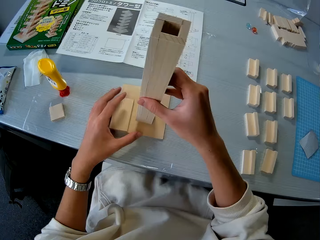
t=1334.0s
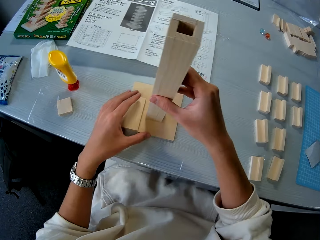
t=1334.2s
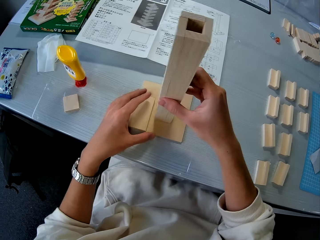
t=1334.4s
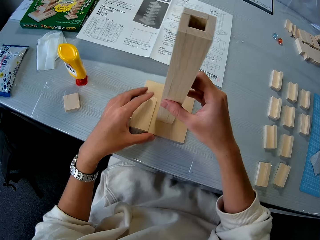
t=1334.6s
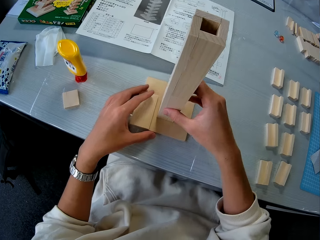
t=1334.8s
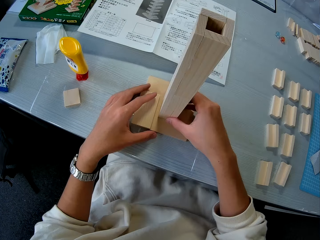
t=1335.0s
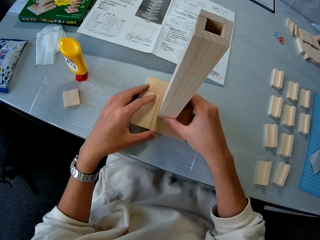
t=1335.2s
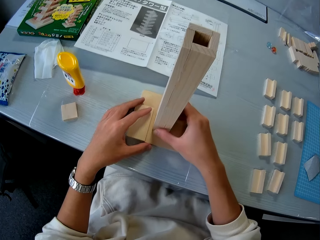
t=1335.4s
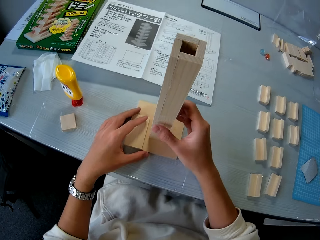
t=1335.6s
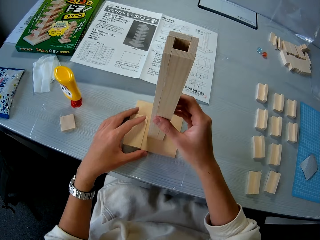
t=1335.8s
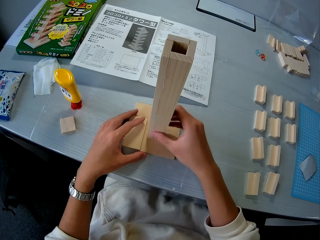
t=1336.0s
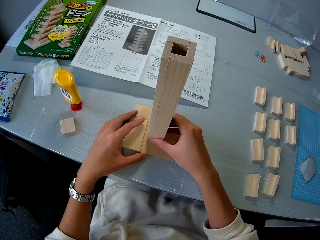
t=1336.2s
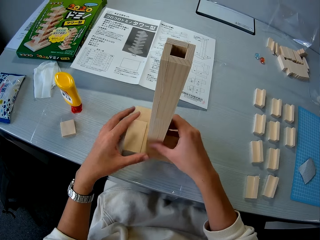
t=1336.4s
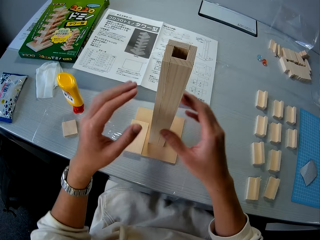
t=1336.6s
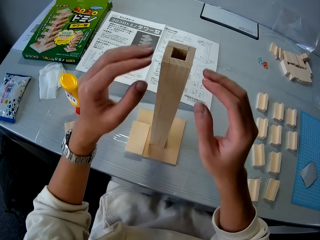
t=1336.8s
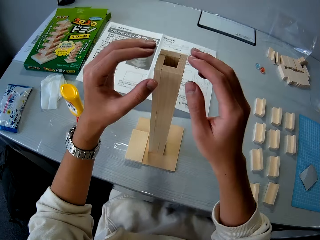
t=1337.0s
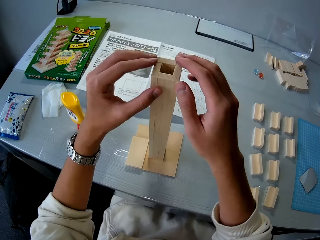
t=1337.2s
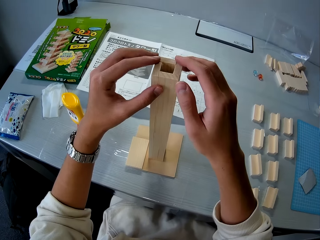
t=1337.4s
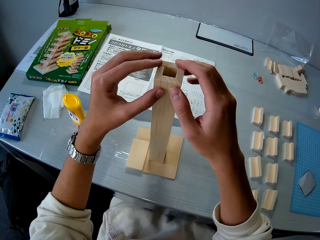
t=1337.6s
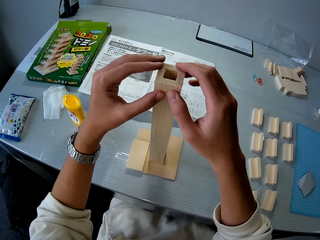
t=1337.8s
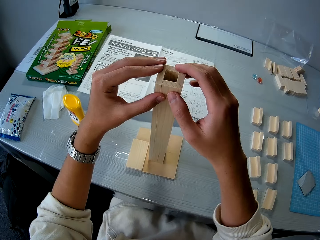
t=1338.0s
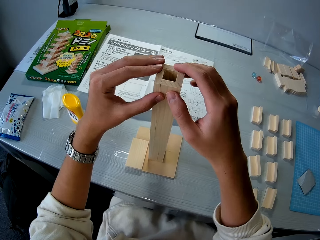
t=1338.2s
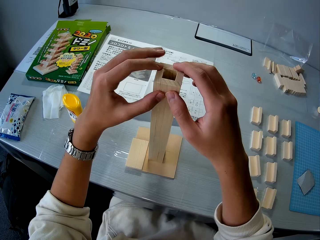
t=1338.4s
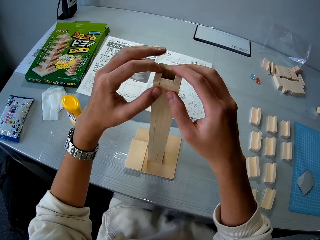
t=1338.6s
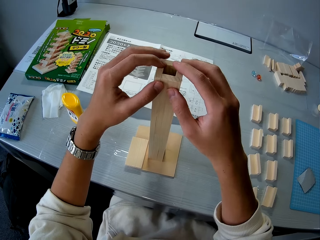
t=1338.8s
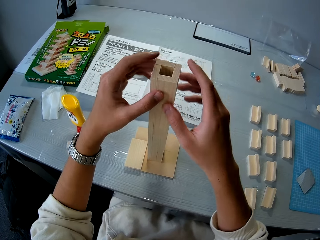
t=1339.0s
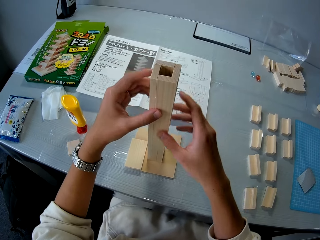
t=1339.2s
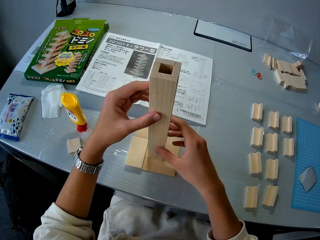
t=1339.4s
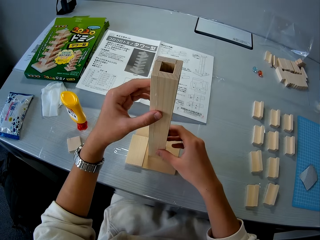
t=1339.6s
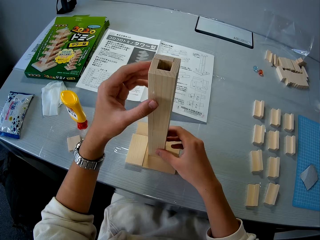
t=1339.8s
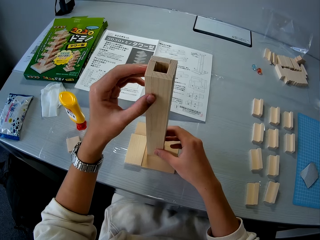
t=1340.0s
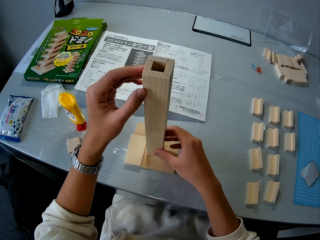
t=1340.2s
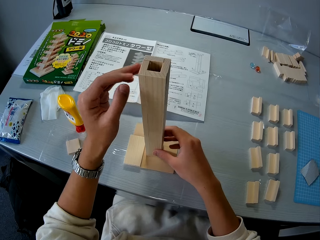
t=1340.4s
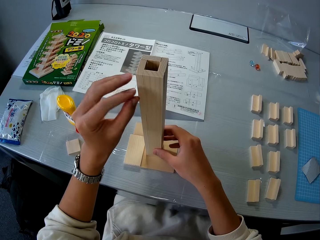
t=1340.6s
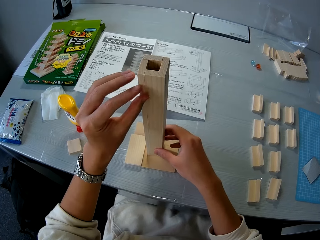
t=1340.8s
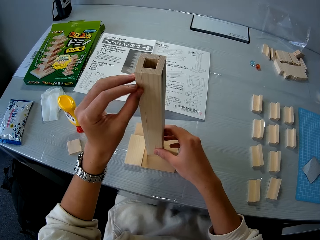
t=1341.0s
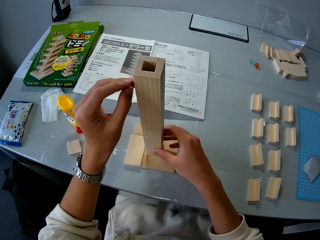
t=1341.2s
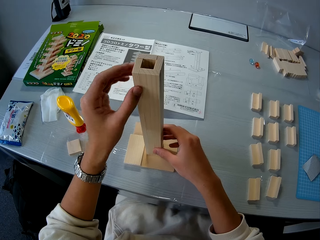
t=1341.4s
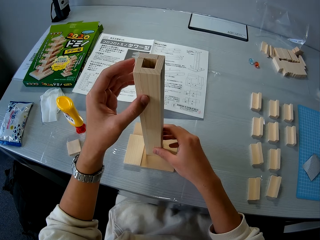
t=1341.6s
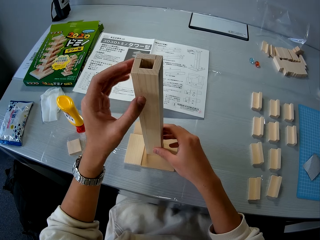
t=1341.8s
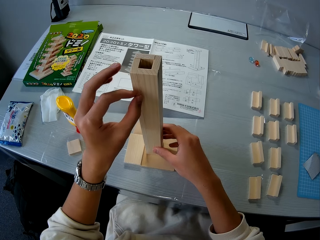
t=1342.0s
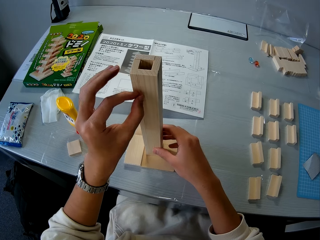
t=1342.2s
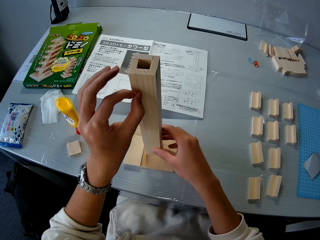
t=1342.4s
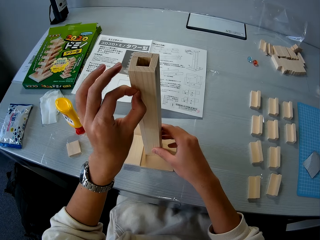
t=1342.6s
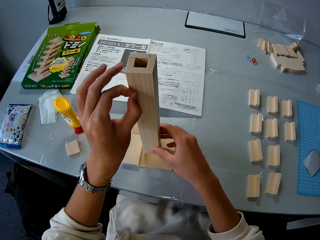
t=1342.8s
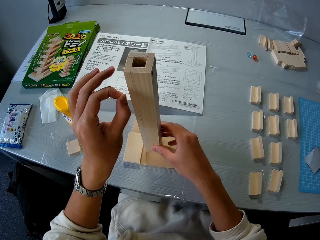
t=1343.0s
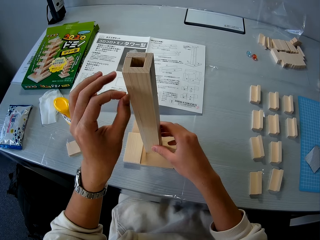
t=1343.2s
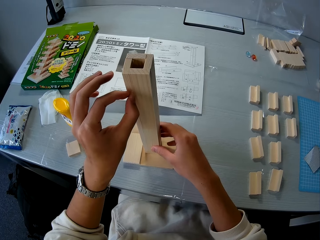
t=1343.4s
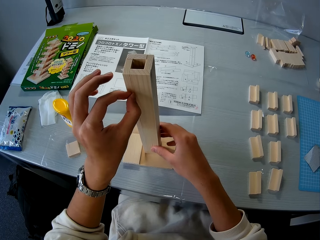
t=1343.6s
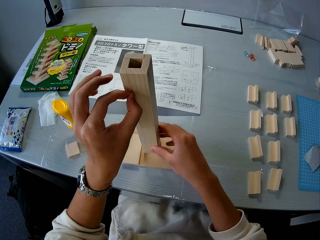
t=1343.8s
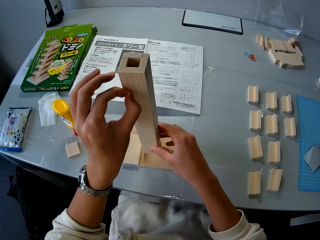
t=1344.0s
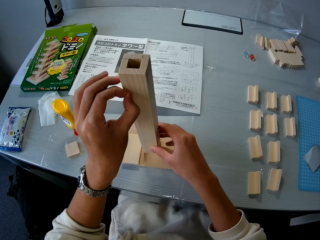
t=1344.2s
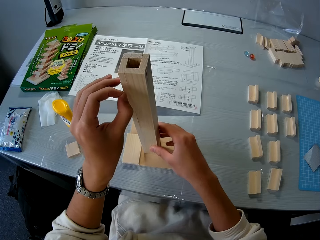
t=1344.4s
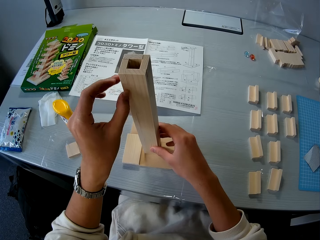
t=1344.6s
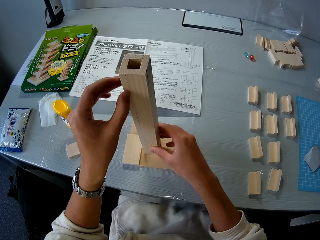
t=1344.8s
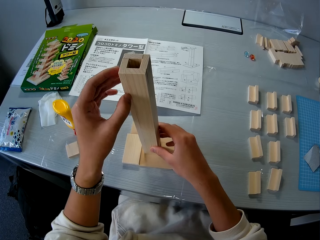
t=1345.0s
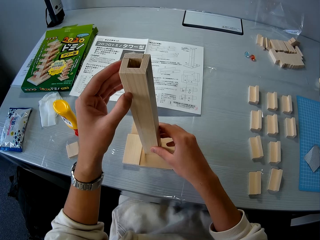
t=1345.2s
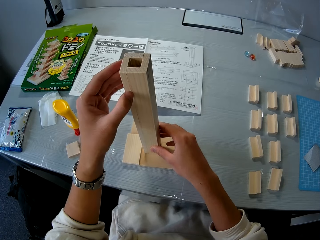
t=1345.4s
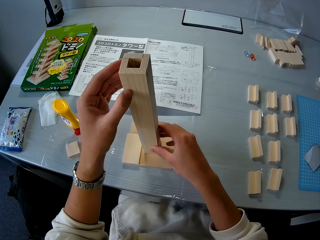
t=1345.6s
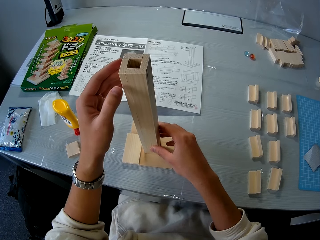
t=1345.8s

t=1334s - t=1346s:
The camera wearer picks the model material. They place the piece of wood upright on another wood on the table. They touch the model material. They remove something from the model material.

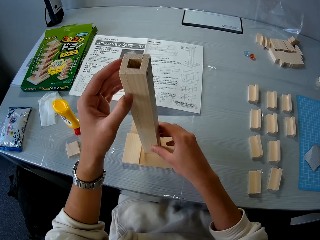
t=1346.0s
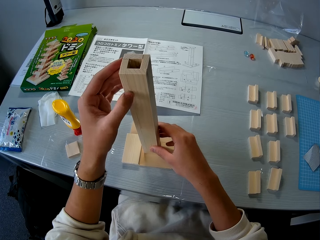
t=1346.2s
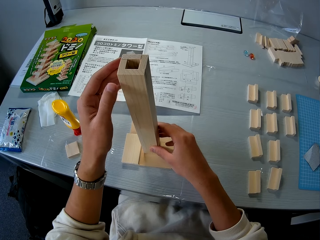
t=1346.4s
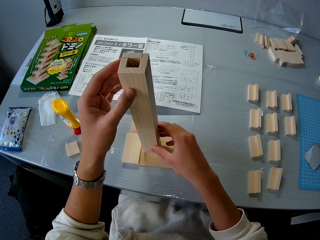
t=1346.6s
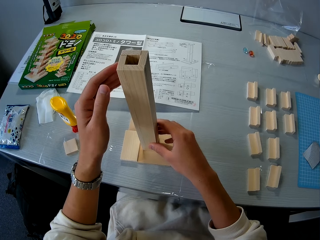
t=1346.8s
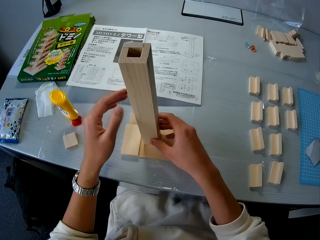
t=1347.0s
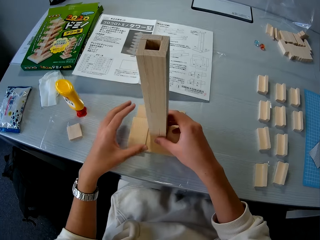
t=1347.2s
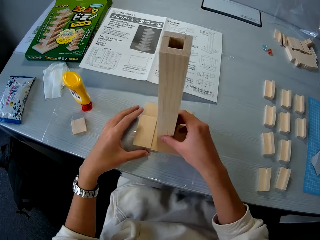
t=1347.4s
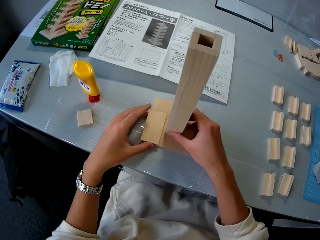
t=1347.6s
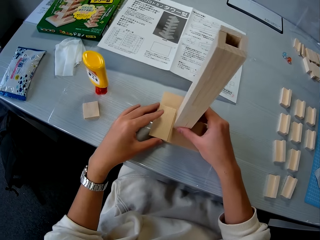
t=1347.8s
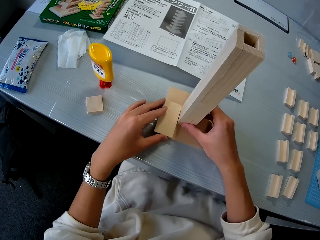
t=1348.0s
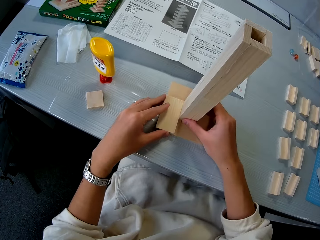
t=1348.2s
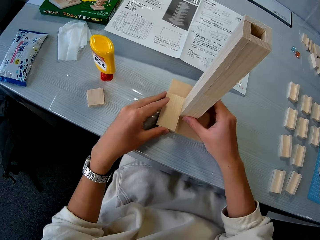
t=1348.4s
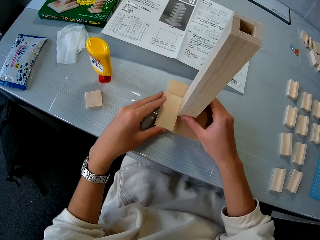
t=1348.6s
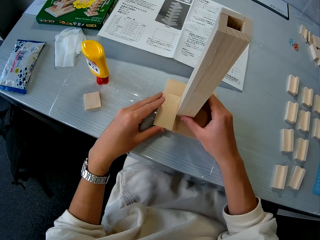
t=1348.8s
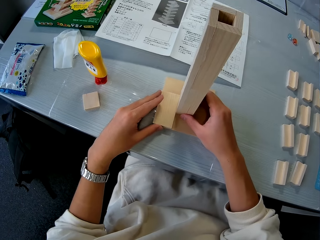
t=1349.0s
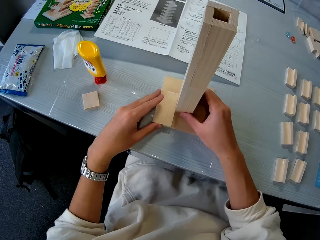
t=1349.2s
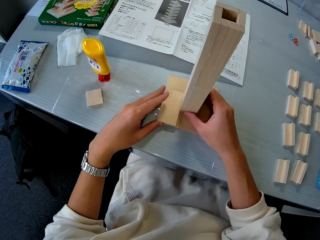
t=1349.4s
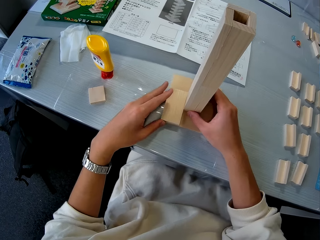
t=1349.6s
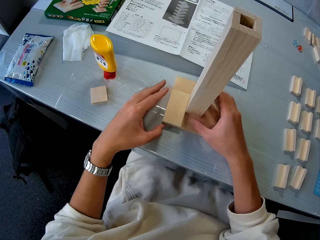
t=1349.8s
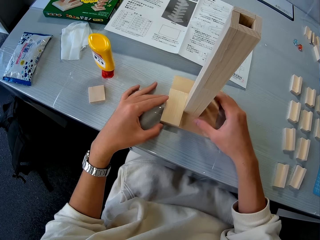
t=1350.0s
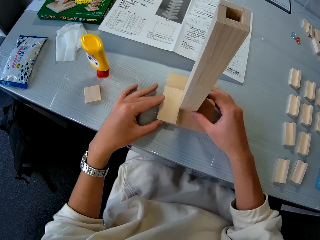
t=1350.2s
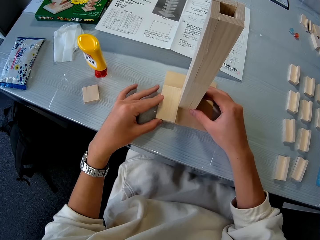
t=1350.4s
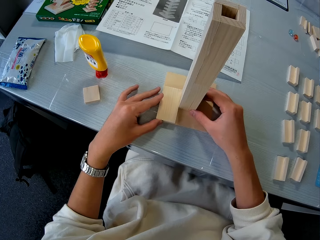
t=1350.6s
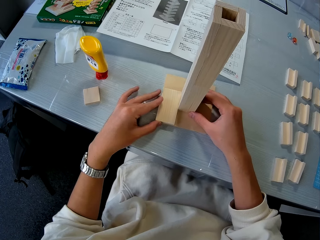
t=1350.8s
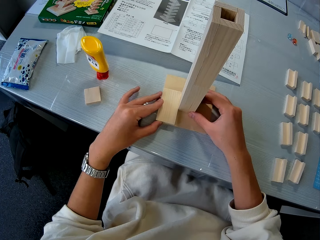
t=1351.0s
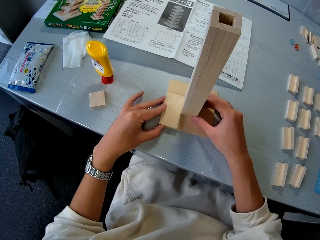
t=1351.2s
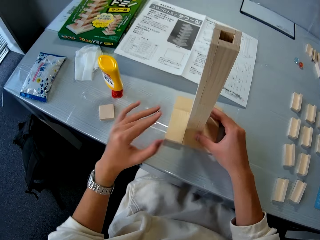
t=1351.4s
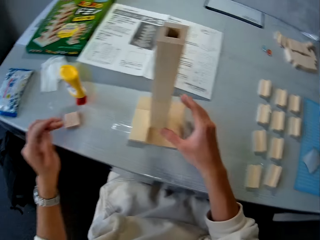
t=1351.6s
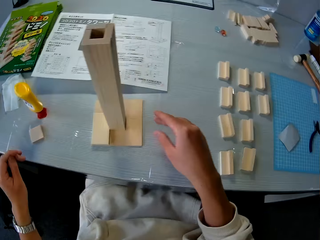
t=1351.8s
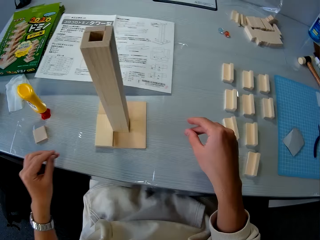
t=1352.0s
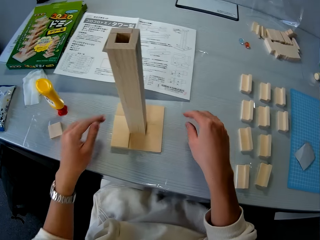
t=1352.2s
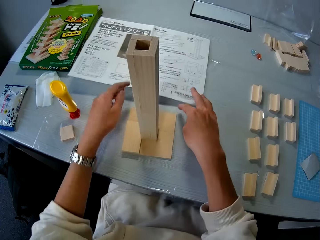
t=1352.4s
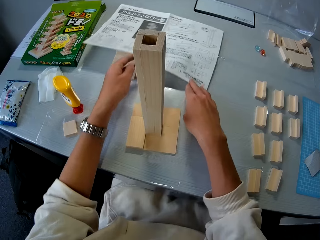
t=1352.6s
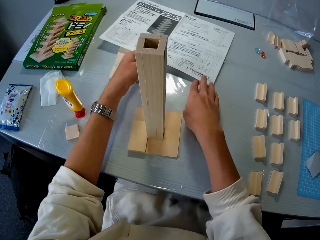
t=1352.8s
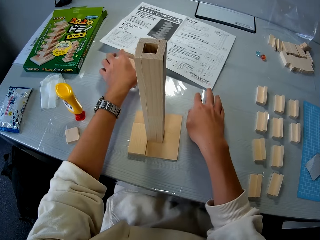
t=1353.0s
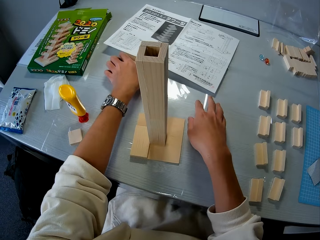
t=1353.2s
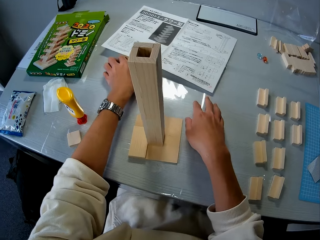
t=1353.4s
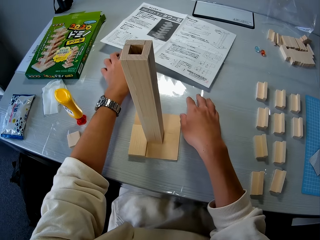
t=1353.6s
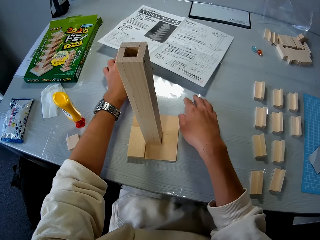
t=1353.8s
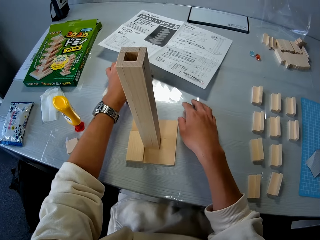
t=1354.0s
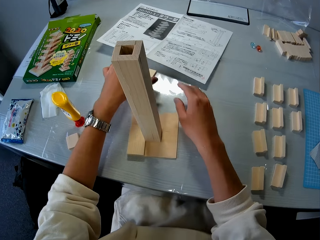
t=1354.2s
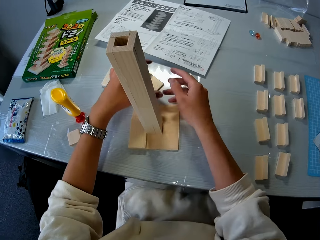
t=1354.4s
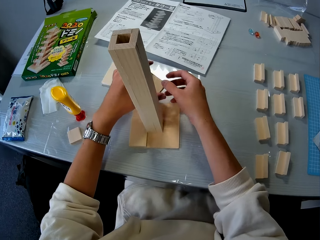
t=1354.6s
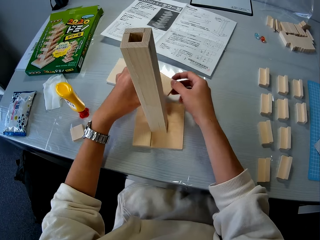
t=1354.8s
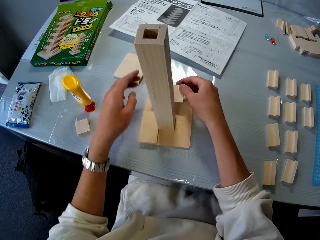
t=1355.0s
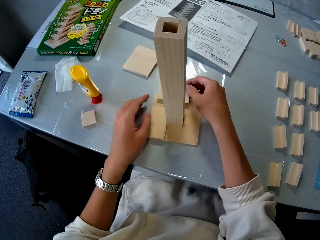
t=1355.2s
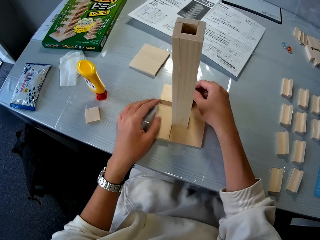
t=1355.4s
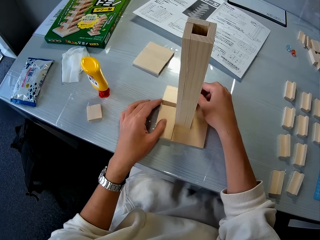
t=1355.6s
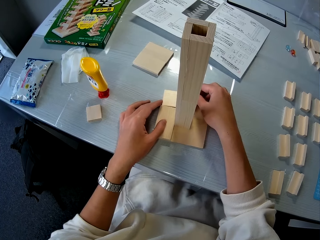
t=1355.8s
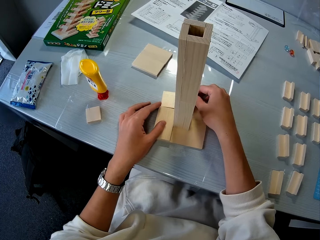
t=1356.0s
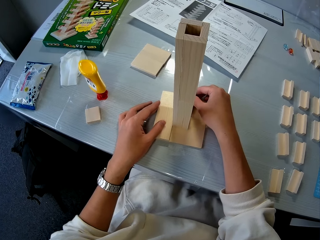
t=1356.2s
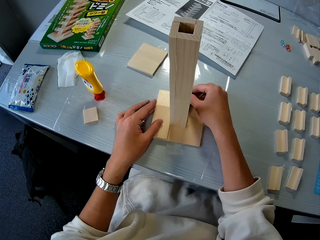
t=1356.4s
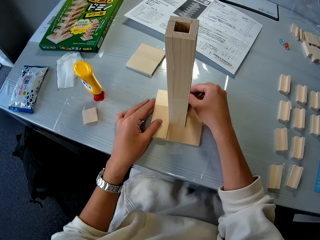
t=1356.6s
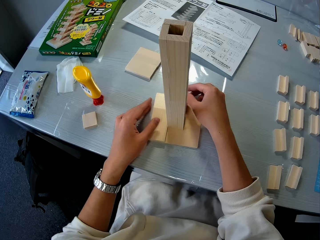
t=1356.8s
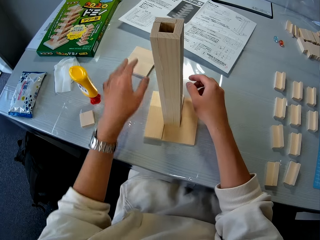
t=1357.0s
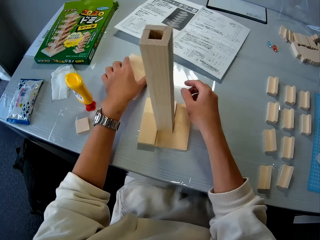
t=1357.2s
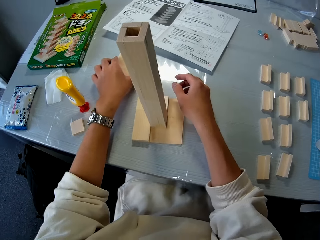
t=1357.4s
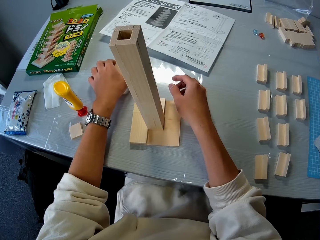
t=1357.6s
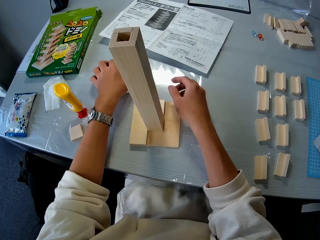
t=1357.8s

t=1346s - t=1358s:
The camera wearer aligns the woods on the table. They move the model material. They move the paper on the table. They pick a wood on the table. They place the wood on another wood on the table.
